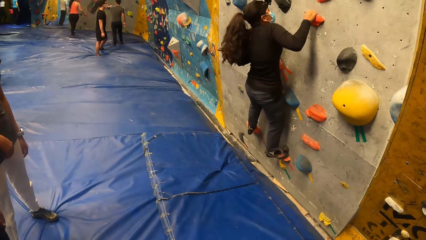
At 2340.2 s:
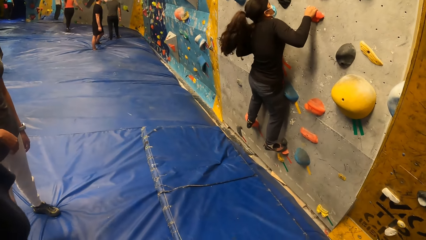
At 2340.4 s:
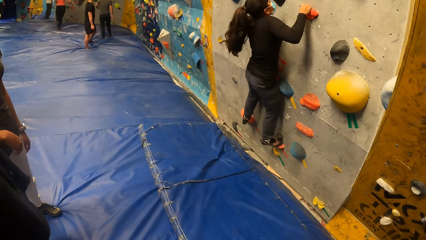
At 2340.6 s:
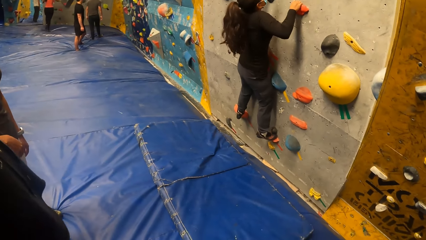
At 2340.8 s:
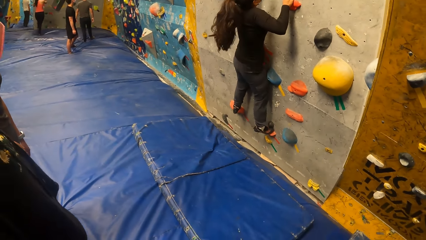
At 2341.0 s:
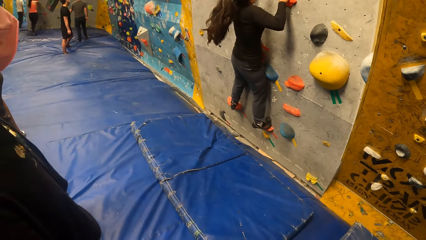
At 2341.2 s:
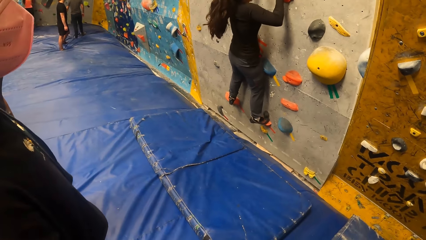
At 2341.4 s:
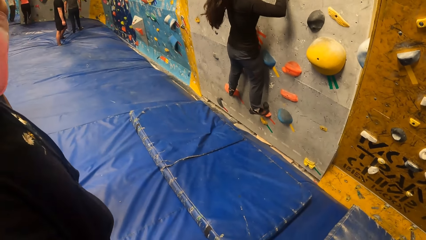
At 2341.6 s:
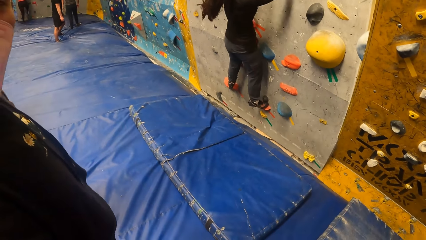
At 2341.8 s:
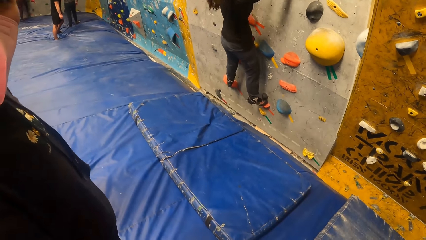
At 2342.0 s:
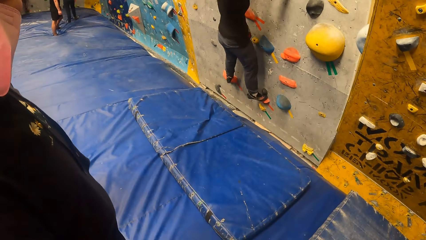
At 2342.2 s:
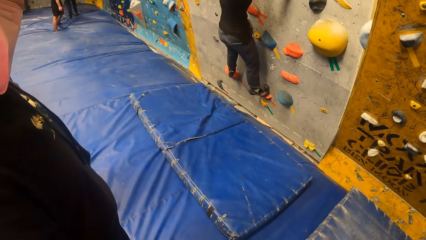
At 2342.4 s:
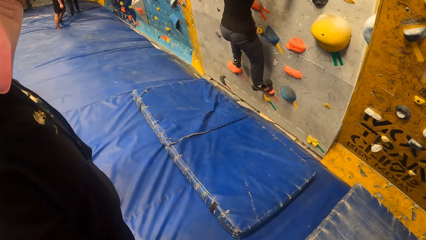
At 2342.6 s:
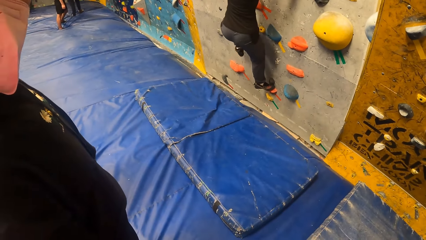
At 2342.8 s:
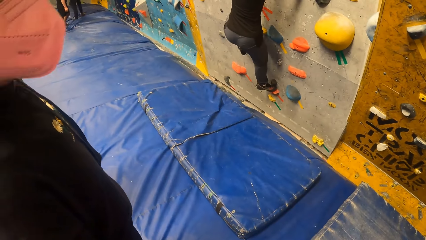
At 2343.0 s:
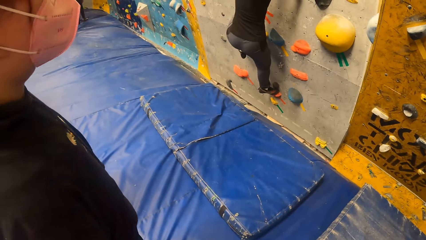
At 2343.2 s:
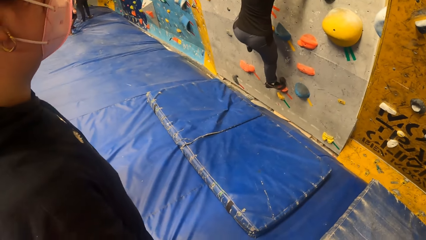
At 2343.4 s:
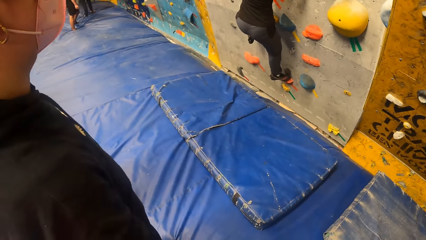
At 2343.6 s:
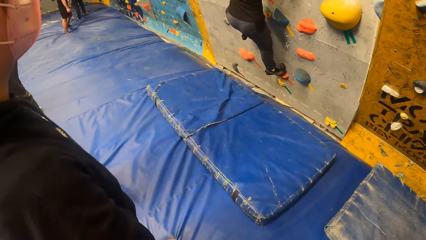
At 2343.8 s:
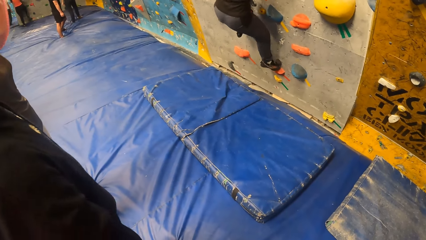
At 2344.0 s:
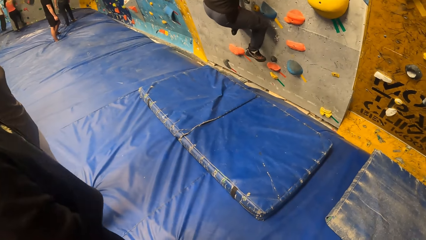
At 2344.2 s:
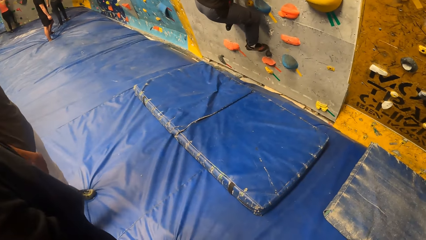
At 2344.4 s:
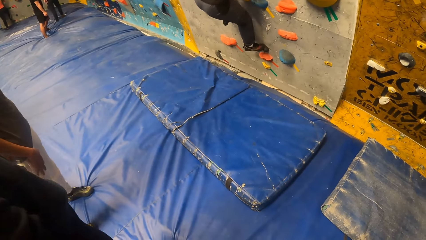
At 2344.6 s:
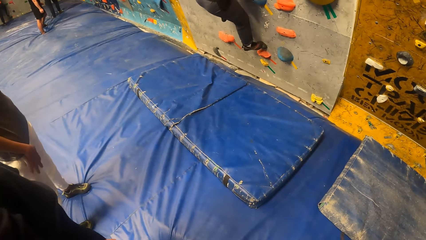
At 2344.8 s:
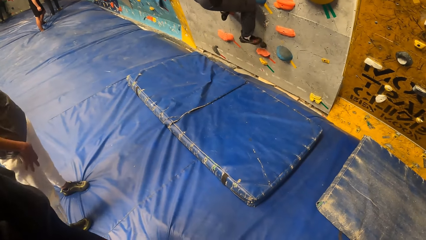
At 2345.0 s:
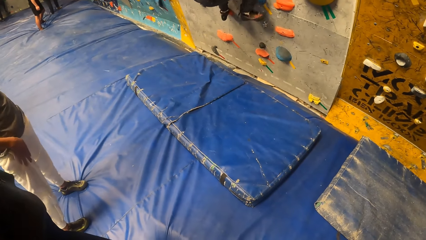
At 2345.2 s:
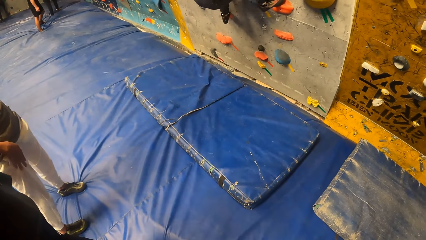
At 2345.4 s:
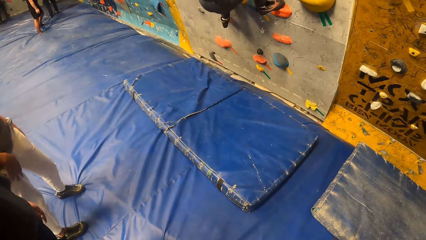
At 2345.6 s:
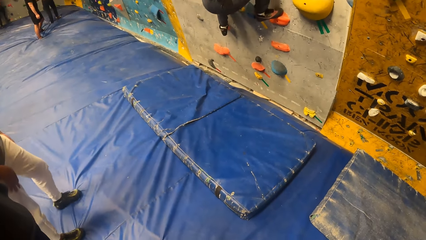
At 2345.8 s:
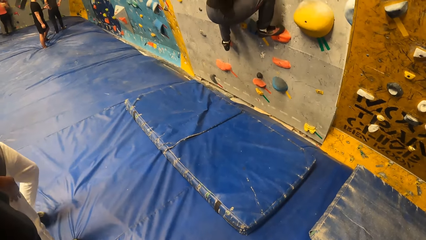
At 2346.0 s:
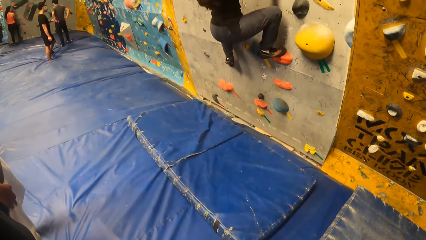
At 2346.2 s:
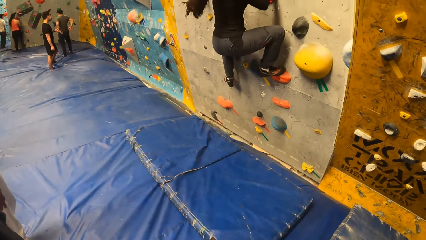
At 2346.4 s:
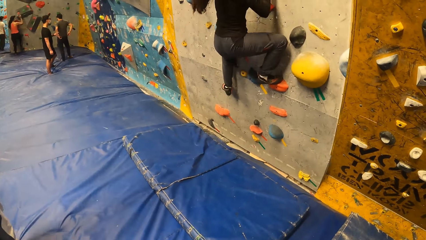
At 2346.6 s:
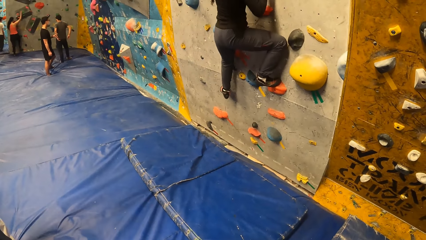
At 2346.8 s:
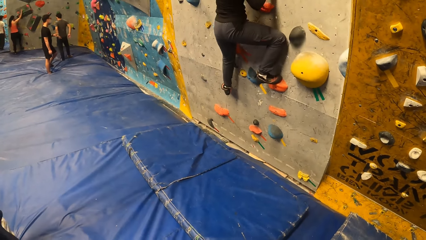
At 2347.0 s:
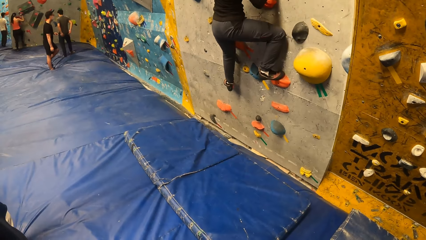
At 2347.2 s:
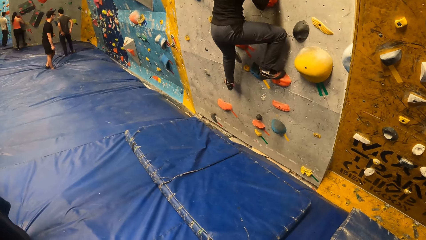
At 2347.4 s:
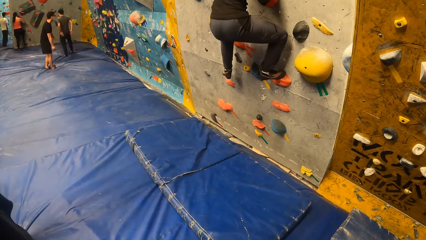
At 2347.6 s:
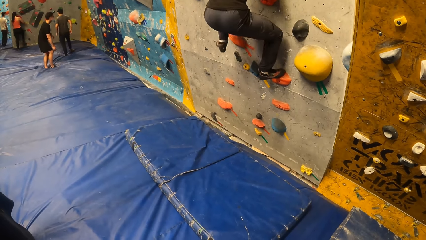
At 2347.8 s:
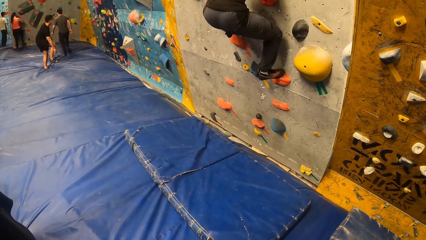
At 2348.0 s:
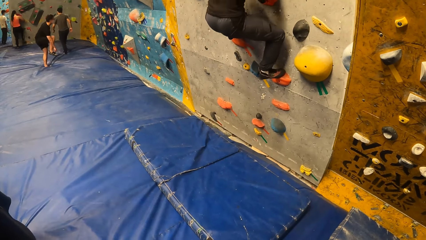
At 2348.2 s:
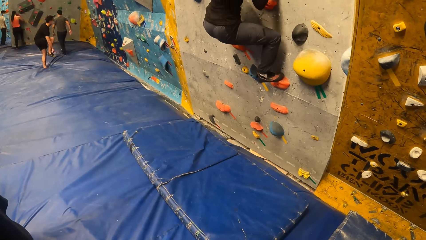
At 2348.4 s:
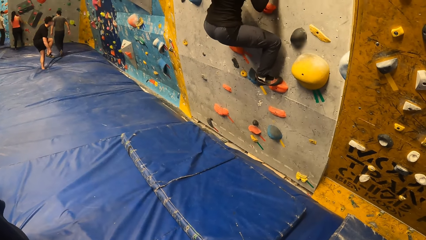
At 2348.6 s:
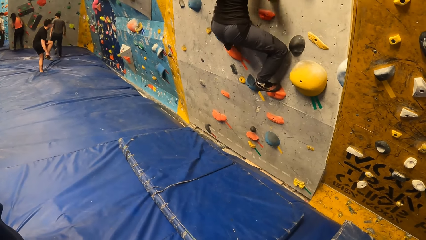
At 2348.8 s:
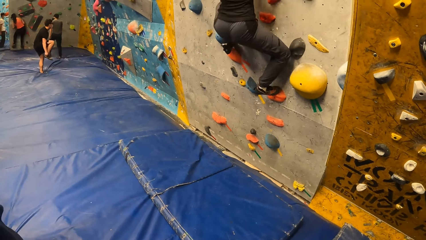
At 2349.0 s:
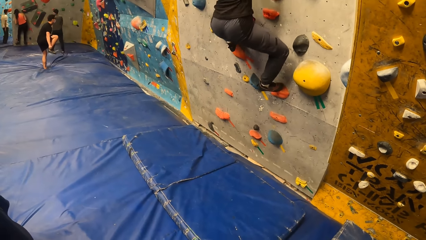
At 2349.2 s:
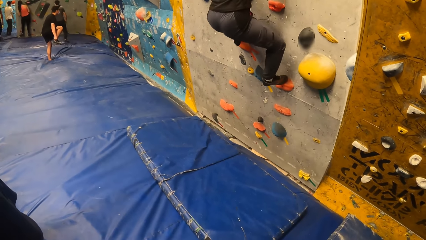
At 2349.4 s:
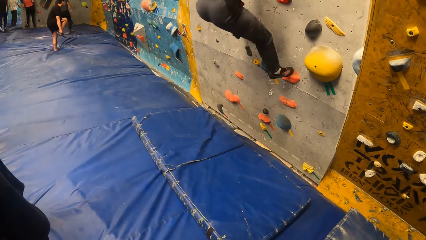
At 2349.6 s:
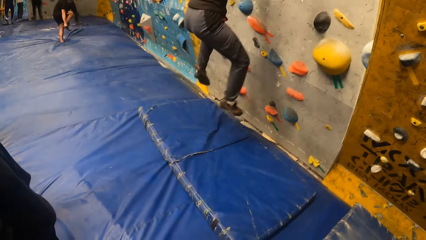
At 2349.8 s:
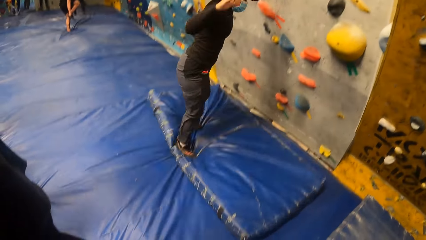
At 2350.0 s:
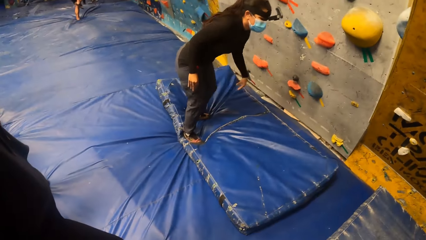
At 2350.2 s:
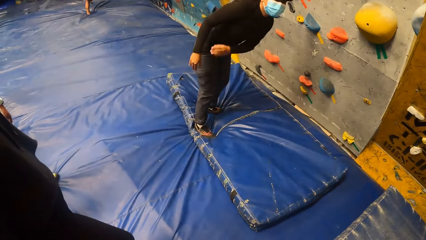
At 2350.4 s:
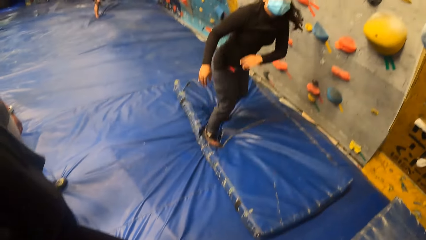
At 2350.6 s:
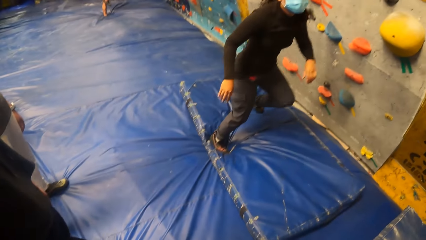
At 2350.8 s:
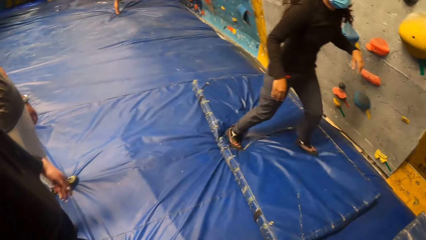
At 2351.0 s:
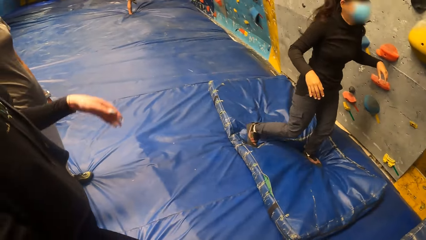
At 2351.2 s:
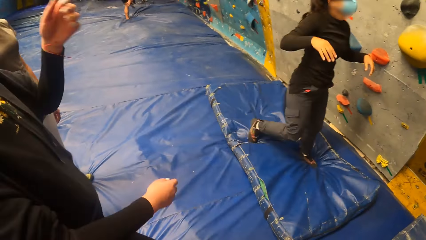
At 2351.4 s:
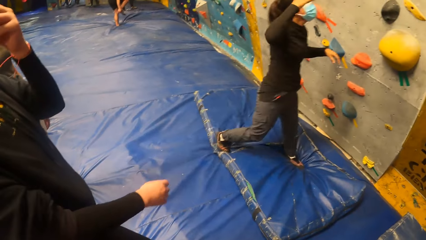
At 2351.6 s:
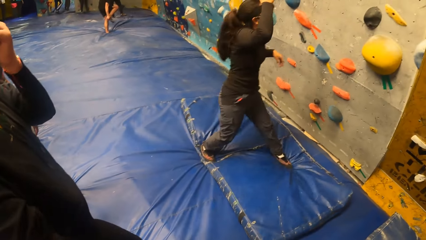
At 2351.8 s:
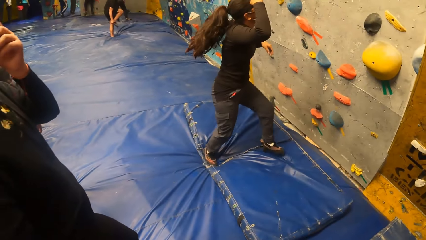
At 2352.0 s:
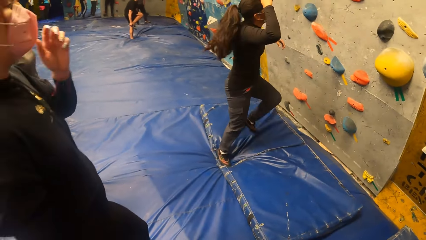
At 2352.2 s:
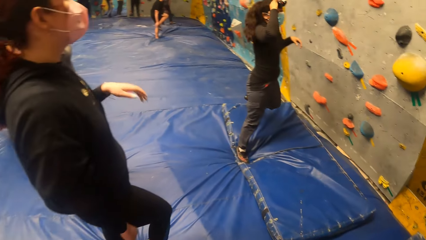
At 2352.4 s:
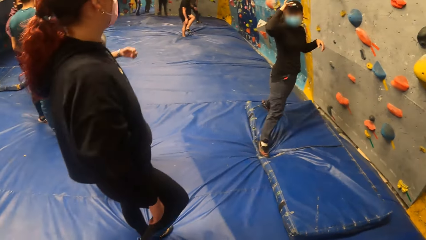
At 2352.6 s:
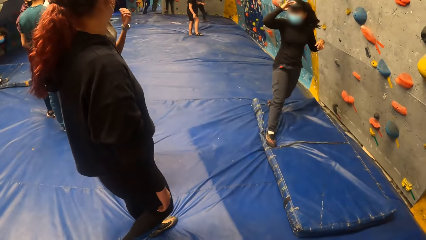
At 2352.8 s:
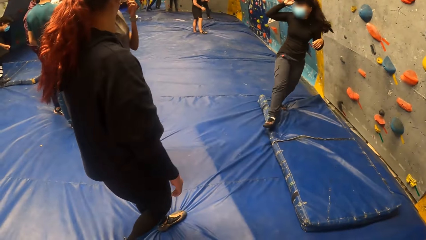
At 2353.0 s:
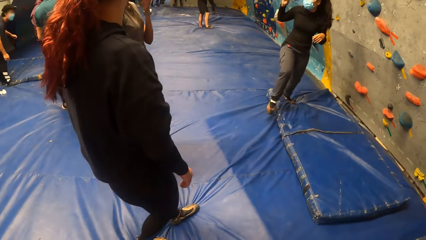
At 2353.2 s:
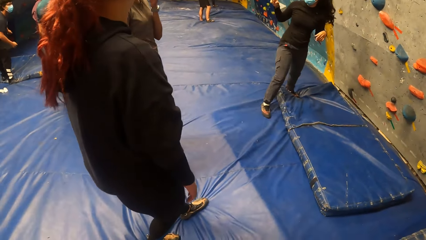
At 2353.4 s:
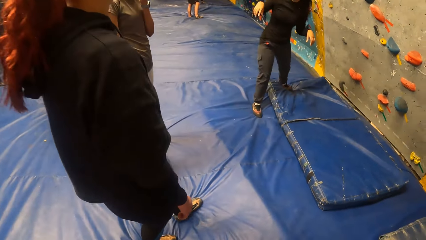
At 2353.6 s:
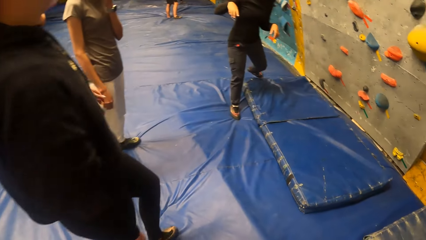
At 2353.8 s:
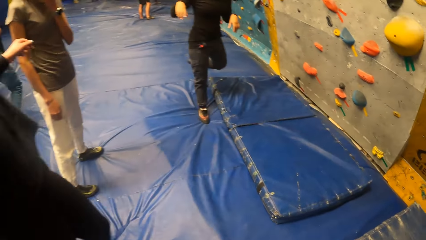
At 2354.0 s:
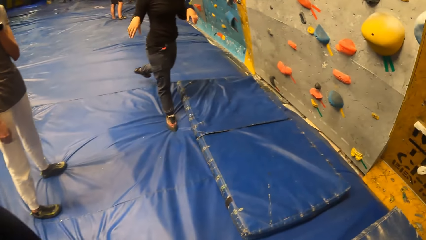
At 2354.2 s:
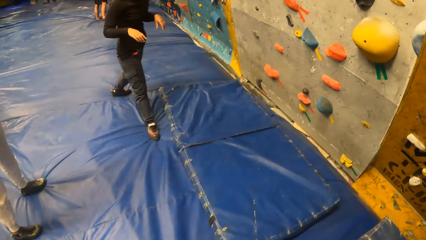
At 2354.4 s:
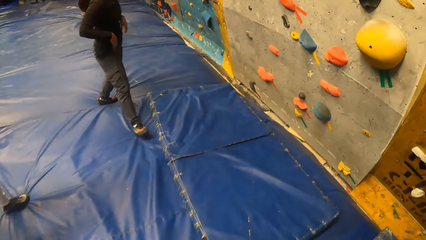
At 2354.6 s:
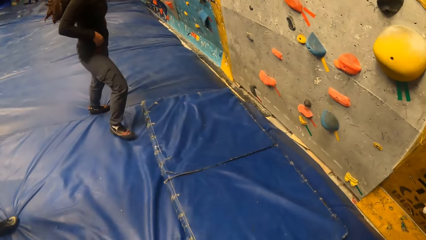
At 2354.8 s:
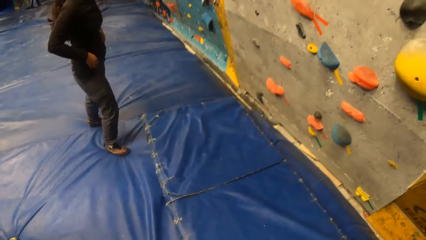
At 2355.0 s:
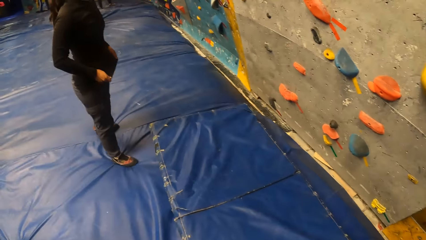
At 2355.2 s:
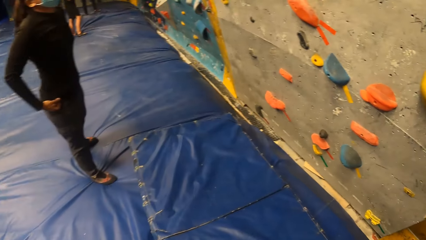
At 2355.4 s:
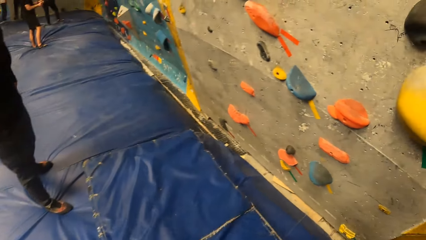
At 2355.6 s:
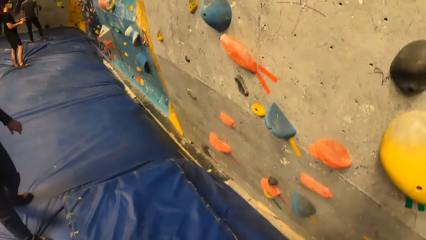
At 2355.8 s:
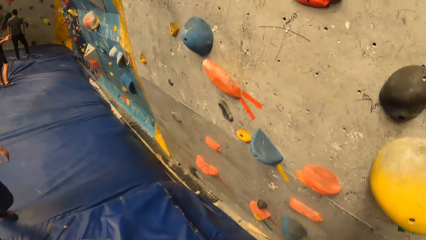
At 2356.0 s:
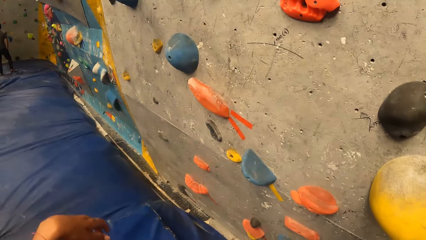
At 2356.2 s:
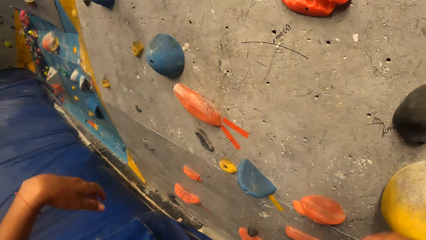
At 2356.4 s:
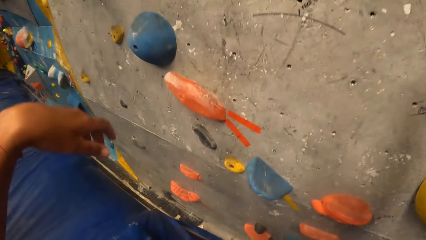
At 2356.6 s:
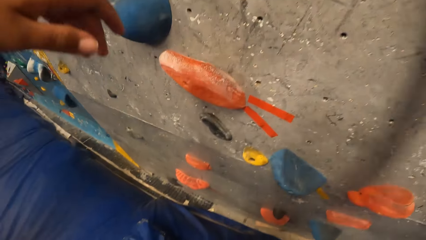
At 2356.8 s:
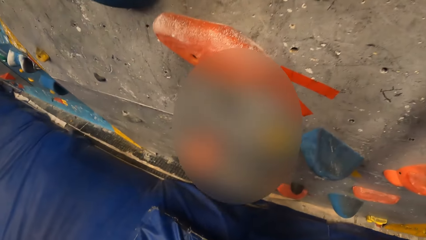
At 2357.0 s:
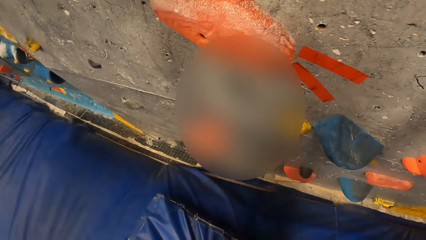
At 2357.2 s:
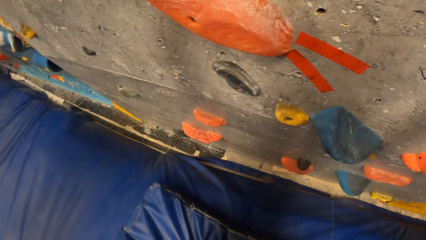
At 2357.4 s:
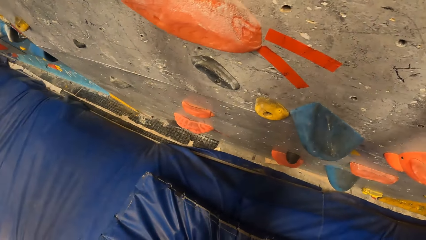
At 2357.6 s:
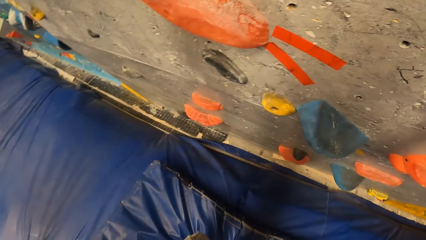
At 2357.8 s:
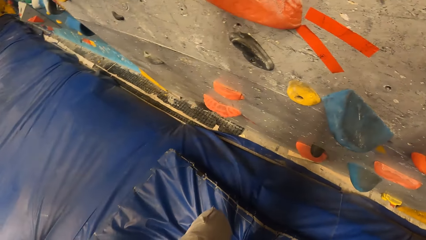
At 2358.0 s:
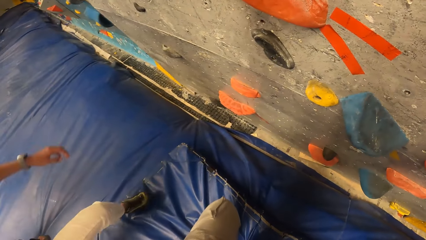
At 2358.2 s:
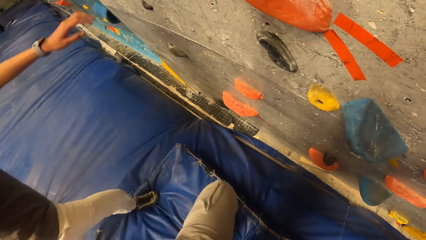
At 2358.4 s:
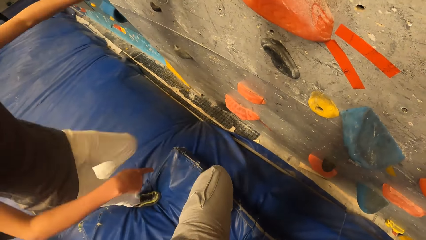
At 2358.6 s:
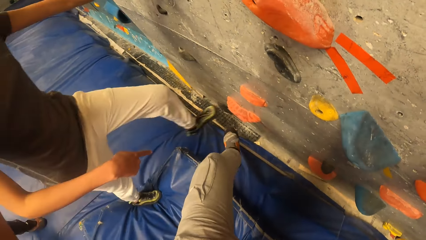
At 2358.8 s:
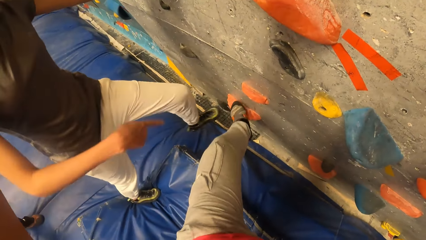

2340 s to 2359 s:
The woman jumps down from the wall. The camera wearer walks. They move to the wall. They climb the rock.
